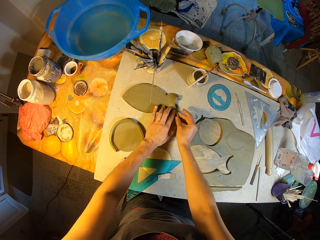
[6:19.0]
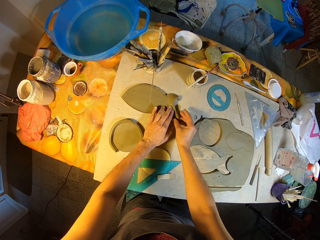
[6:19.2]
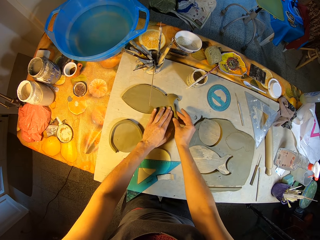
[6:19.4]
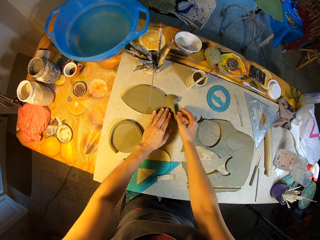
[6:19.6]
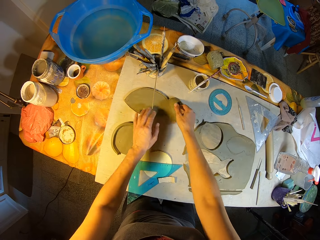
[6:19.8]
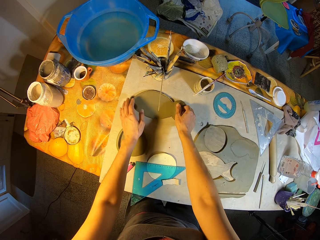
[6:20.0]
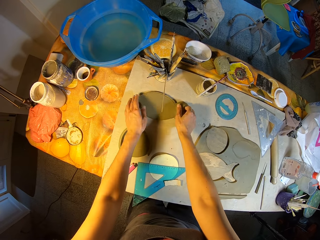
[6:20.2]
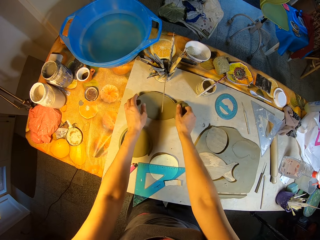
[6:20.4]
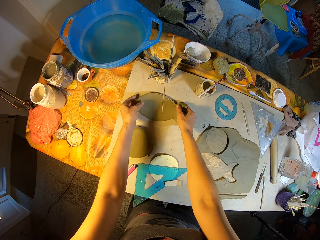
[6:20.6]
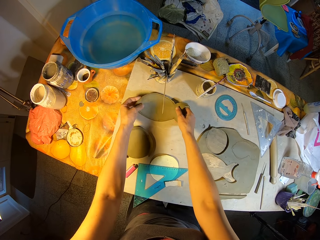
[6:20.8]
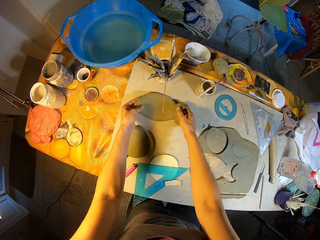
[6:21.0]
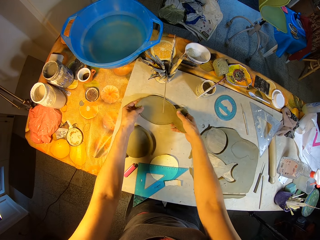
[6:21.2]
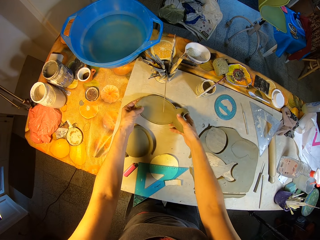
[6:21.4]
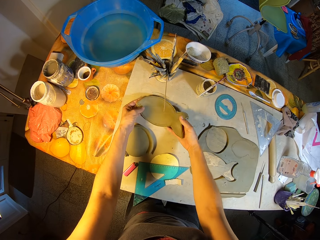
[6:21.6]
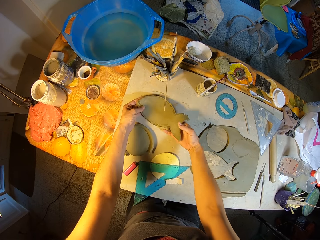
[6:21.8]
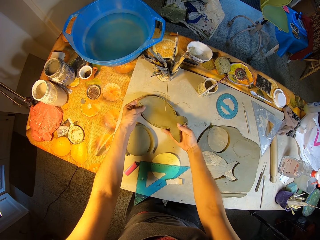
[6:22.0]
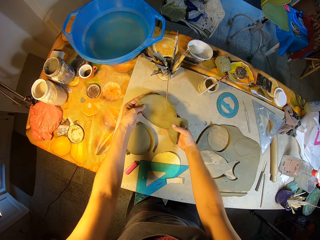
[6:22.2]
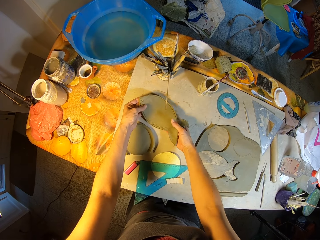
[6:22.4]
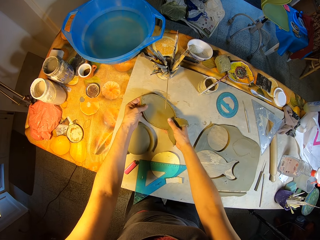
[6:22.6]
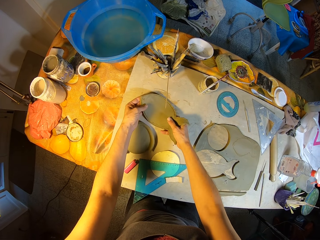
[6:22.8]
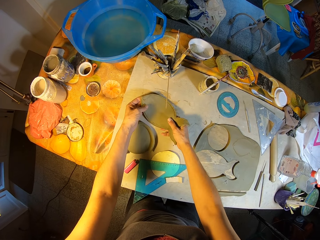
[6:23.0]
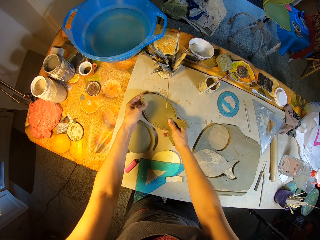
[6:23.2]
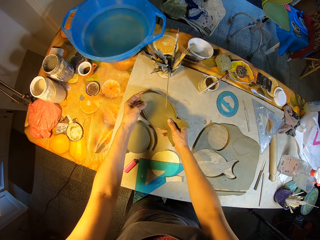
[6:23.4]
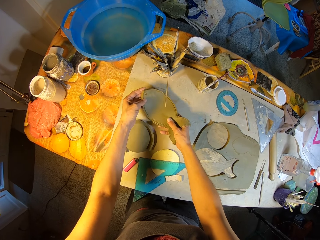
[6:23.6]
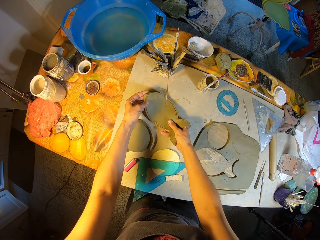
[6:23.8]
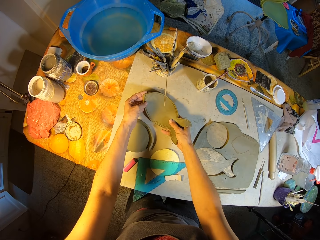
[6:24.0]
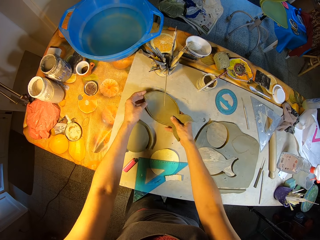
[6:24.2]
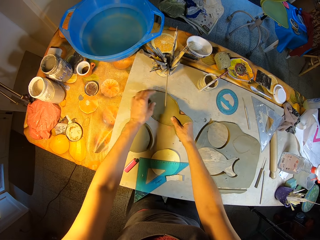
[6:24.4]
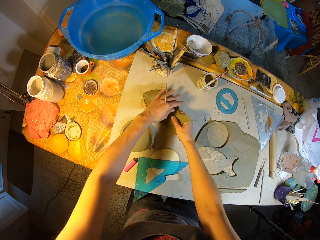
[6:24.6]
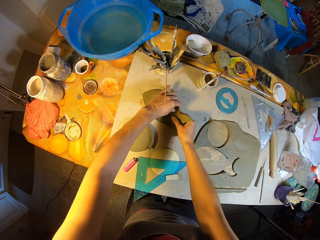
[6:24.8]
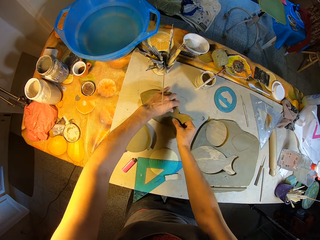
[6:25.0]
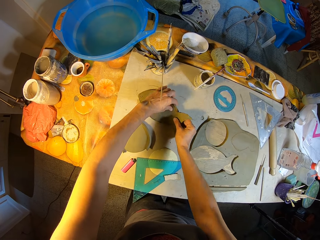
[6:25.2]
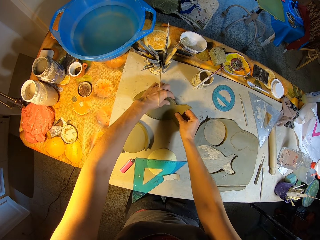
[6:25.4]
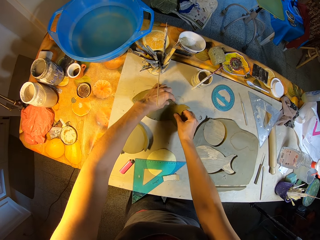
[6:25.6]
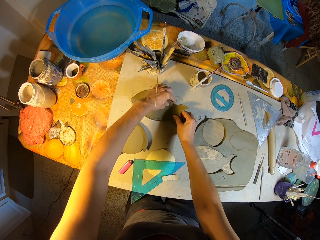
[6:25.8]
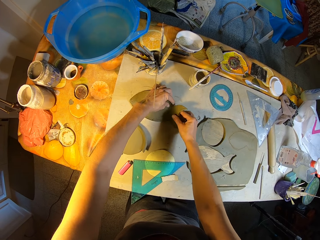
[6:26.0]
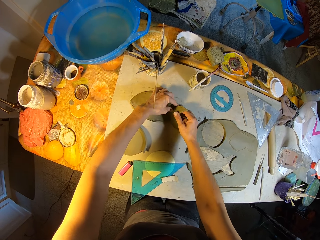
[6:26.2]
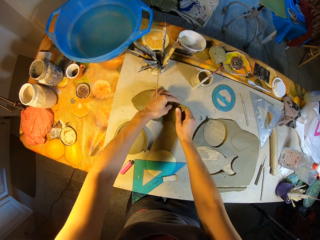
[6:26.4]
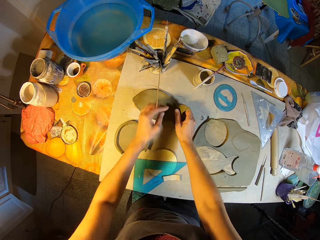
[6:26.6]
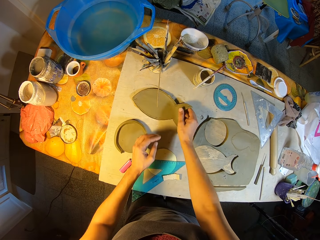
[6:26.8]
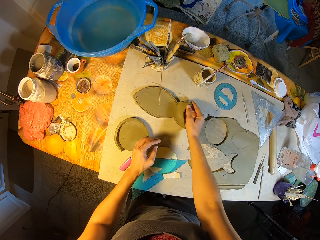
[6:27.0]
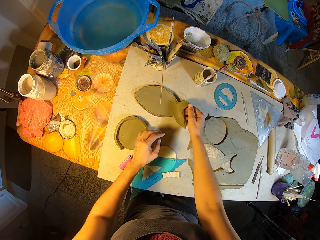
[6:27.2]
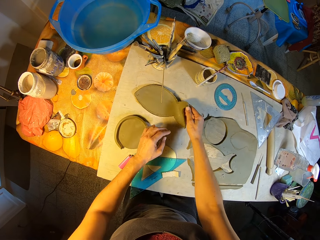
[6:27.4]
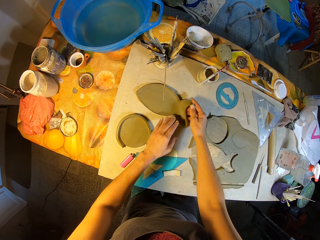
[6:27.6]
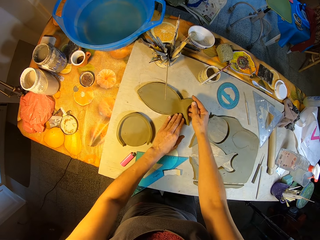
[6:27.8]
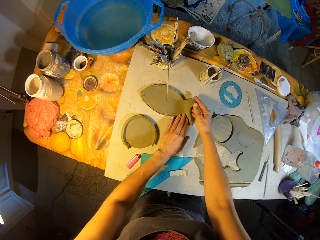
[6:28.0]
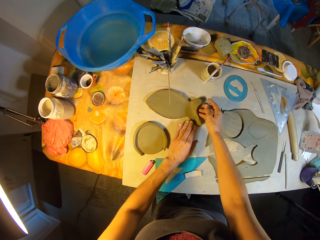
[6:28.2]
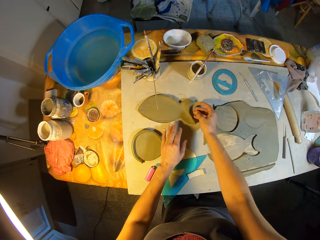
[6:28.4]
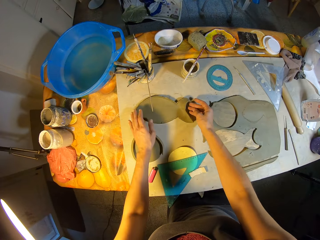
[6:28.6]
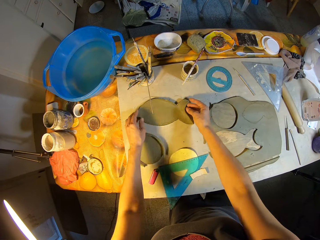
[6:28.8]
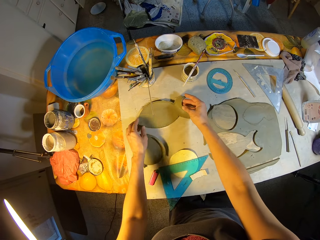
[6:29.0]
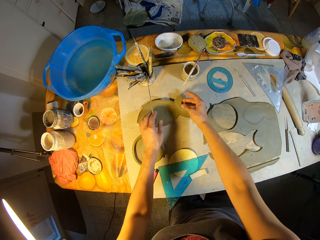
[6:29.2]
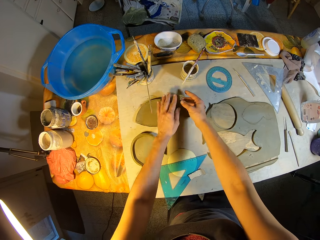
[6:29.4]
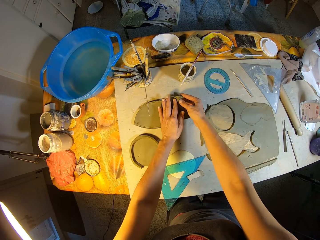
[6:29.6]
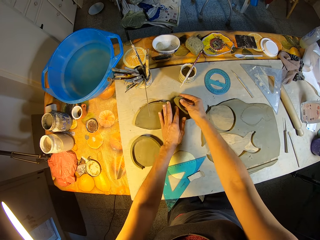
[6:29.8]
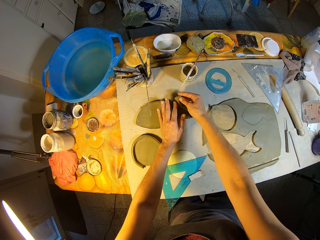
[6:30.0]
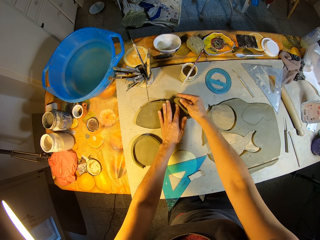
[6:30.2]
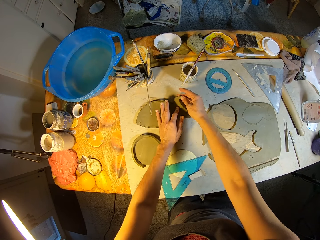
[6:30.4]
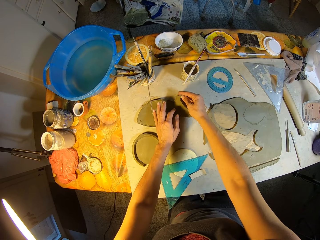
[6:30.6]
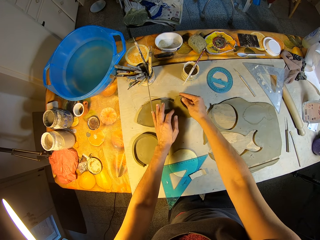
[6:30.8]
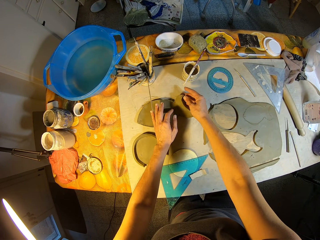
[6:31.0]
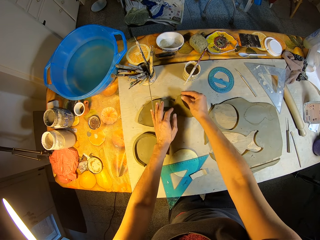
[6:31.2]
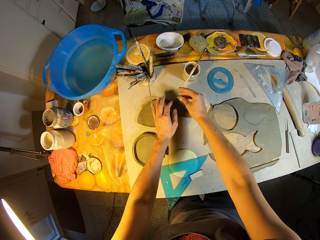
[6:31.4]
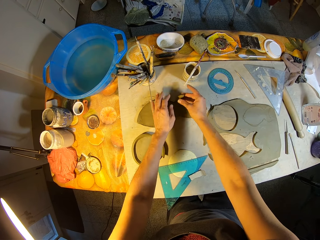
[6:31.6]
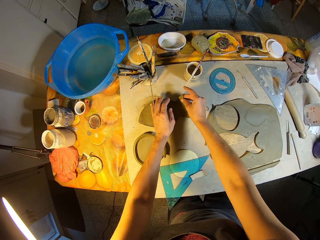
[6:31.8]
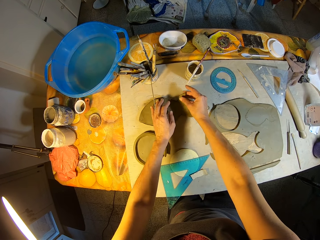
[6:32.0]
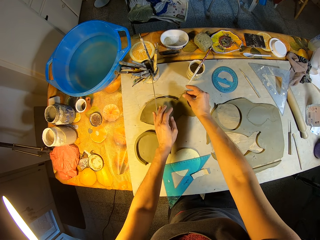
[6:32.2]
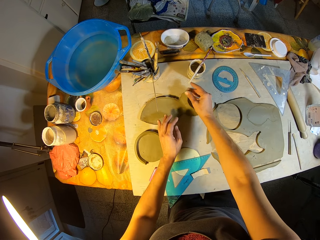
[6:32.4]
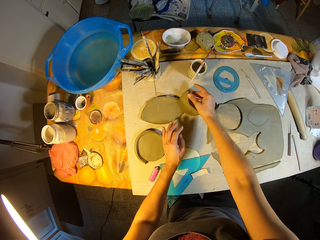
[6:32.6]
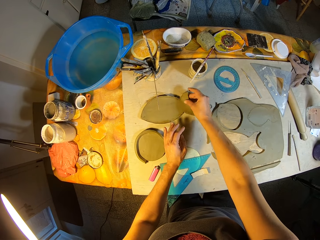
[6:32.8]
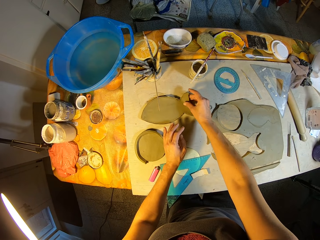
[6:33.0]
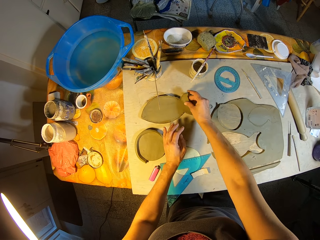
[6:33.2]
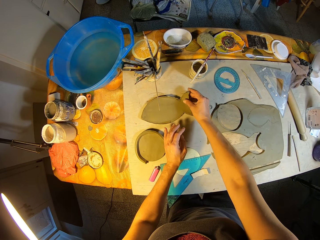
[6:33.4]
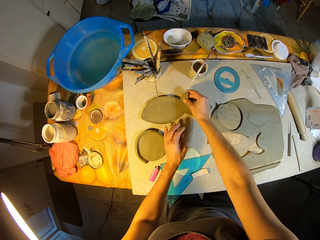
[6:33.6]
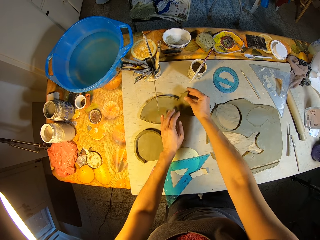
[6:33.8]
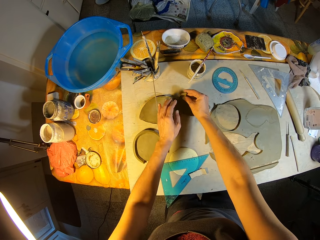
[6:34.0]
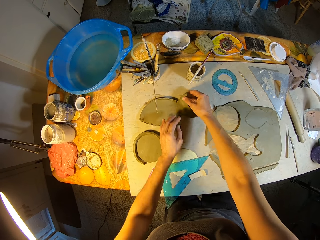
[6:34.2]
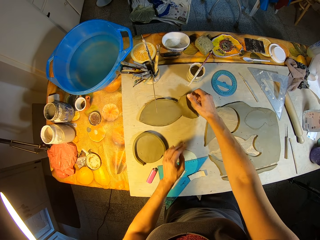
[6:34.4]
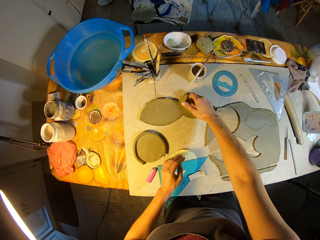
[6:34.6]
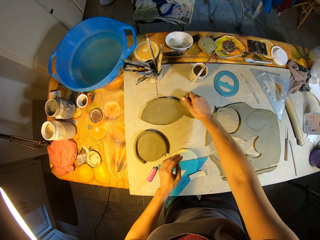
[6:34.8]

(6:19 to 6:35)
The camera wearer picks up the clay on the table. They put the clay on the table. They mold the clay on the table. They move the clay on the table. They mold the clay on the table.

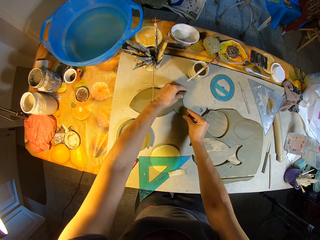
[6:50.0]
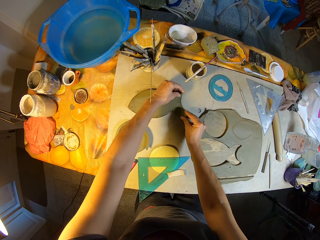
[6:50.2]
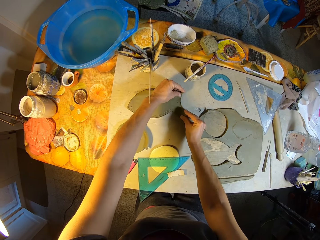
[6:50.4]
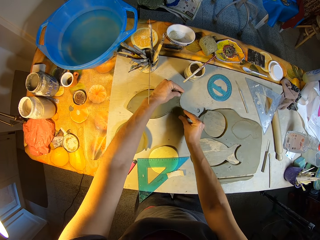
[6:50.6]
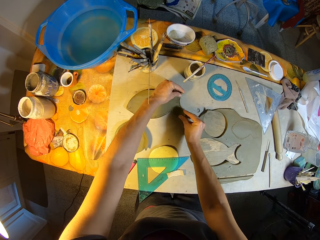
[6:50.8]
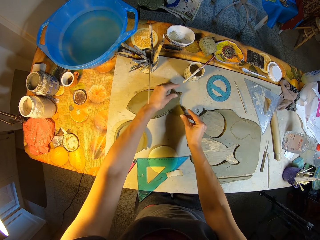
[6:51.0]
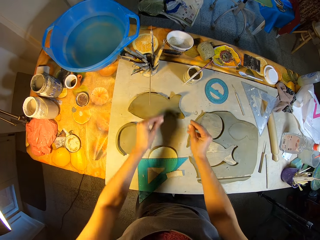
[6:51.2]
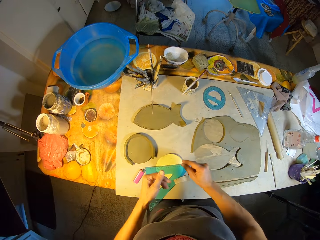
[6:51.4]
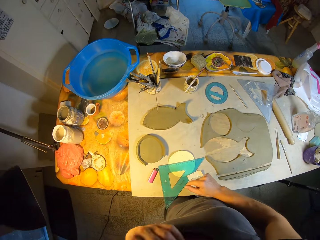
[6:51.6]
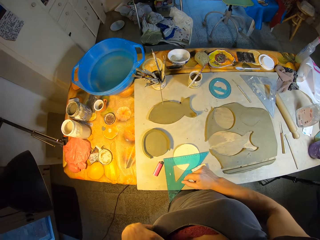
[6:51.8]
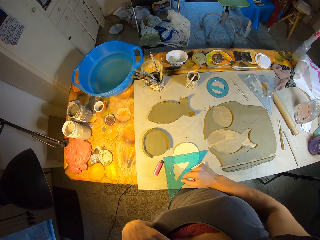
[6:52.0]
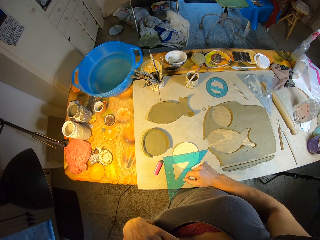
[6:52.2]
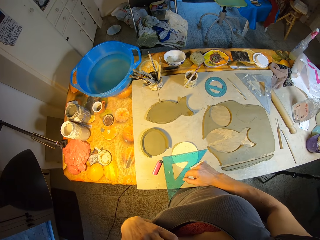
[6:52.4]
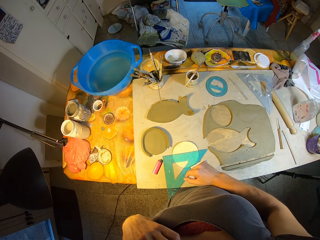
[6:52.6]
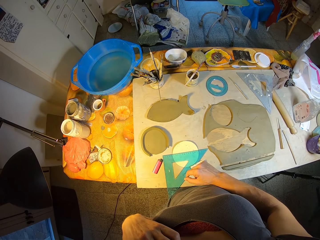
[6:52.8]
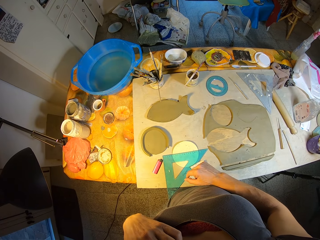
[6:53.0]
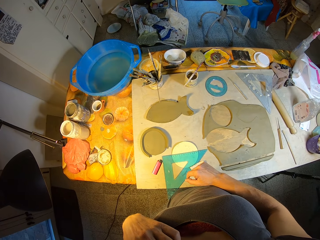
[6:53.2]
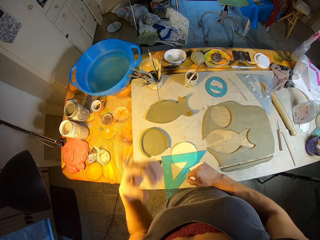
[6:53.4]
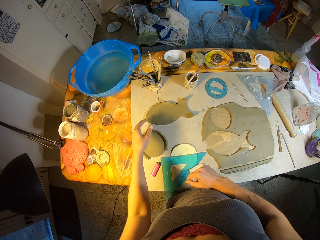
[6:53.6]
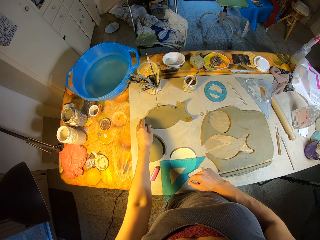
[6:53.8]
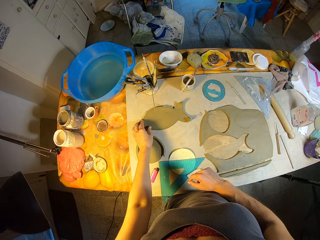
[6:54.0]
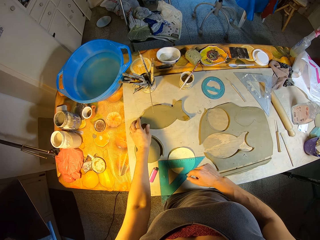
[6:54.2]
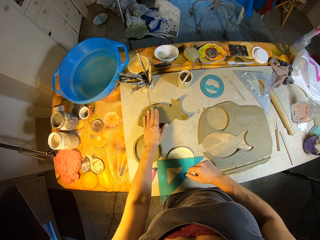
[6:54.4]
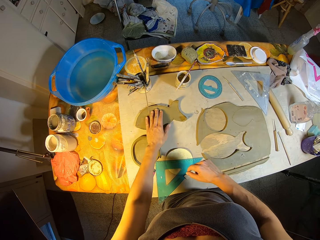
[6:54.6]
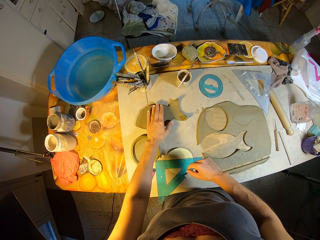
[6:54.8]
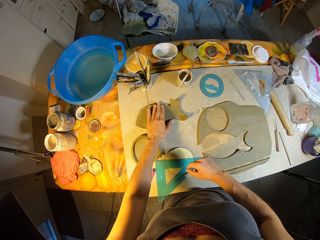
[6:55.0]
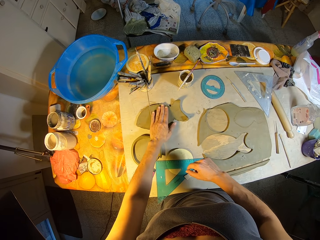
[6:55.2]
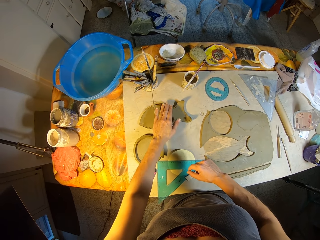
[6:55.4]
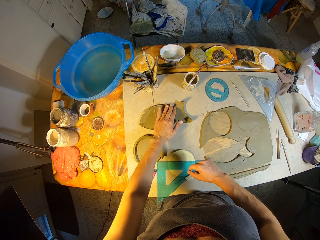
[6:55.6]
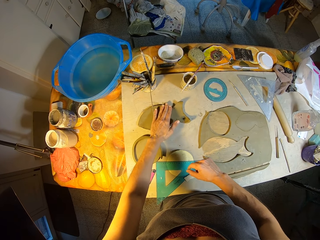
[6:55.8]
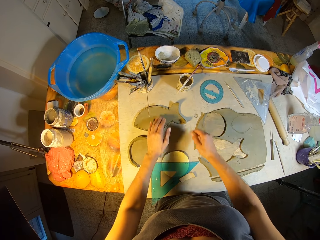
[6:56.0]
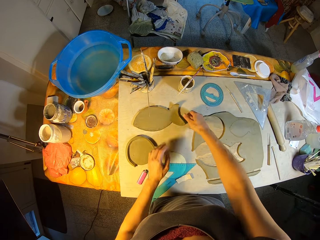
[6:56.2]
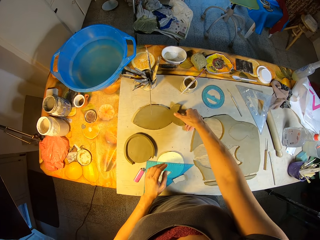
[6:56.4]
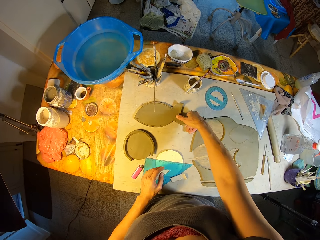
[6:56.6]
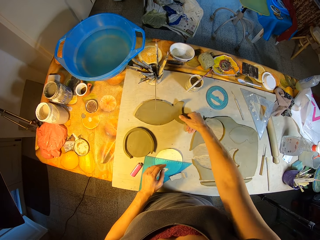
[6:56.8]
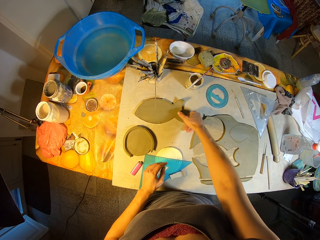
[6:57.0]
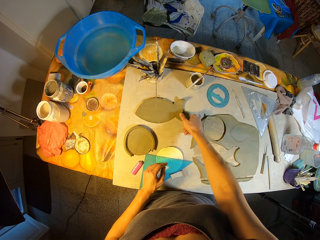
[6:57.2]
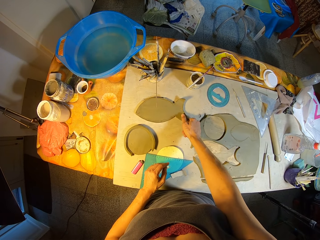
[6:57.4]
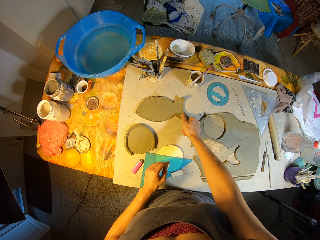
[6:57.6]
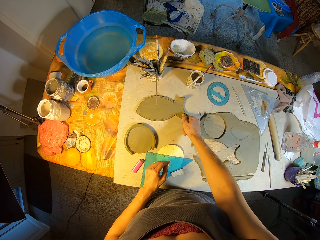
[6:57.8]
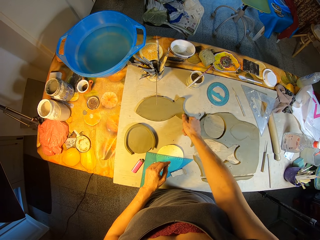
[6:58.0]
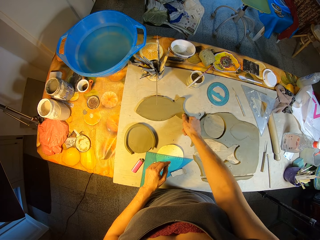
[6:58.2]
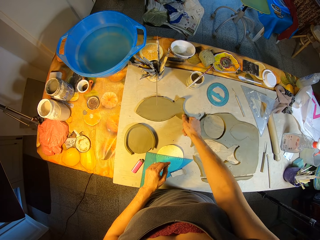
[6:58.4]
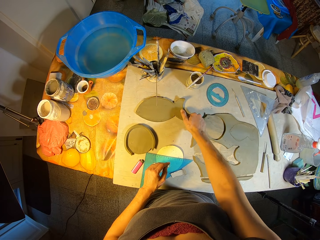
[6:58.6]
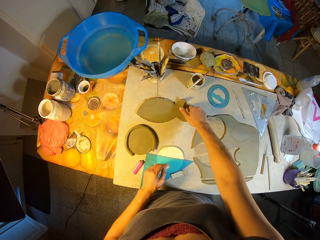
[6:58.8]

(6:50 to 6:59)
The camera wearer moves around. She touches her chest with her left hand. She presses the clay on the table. She molds the clay on the table.
